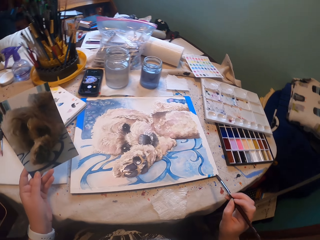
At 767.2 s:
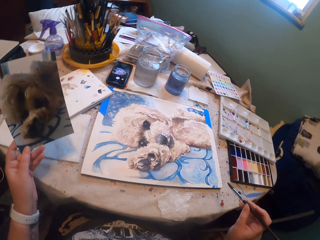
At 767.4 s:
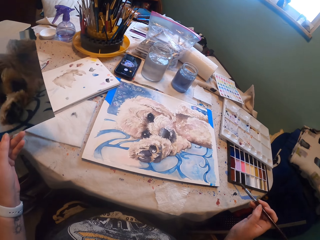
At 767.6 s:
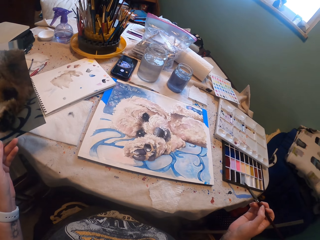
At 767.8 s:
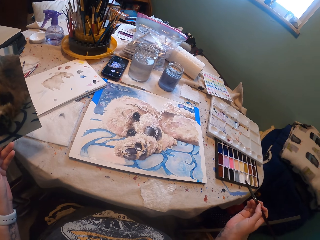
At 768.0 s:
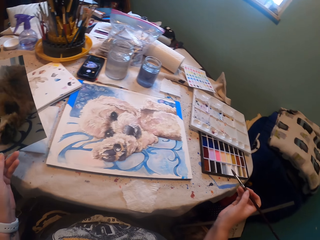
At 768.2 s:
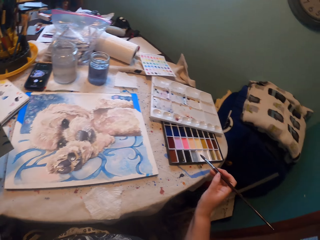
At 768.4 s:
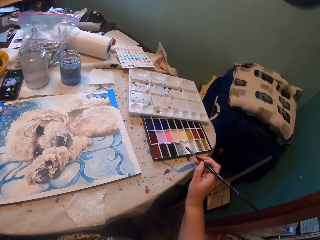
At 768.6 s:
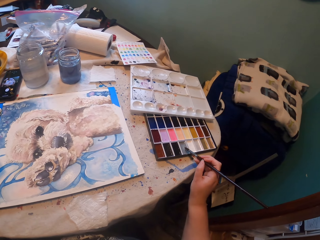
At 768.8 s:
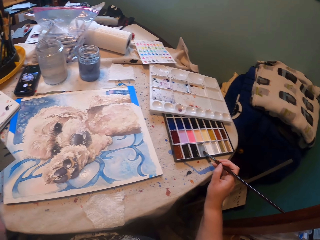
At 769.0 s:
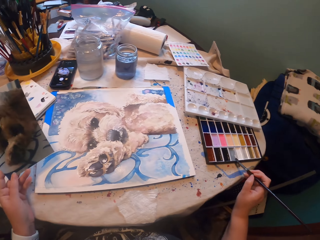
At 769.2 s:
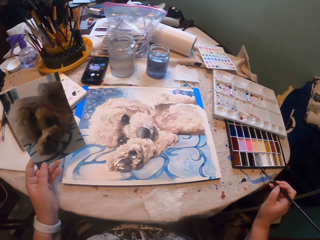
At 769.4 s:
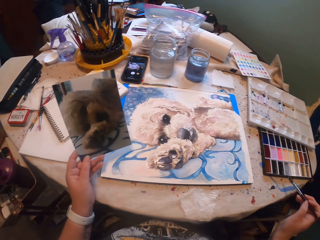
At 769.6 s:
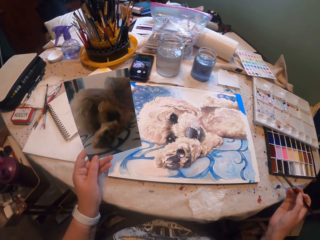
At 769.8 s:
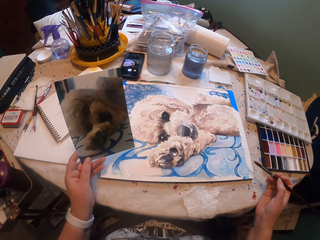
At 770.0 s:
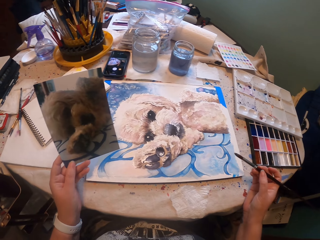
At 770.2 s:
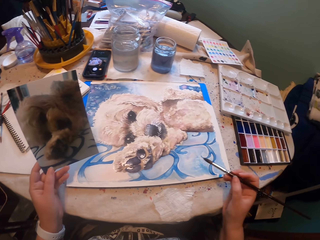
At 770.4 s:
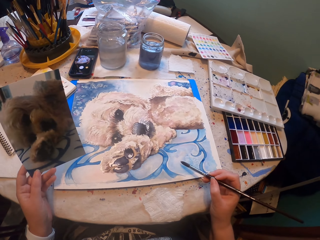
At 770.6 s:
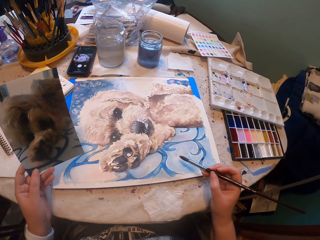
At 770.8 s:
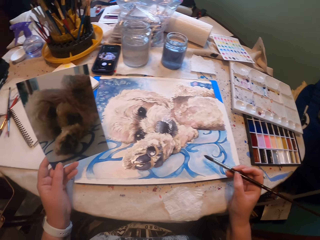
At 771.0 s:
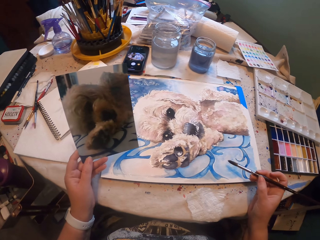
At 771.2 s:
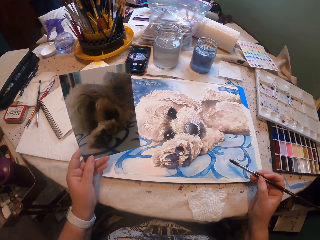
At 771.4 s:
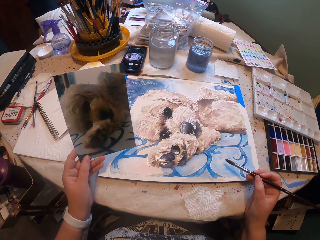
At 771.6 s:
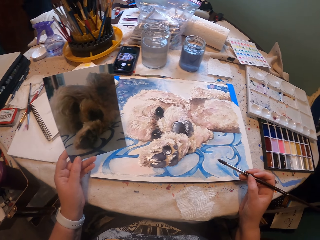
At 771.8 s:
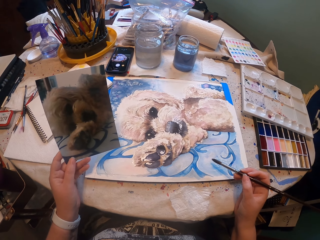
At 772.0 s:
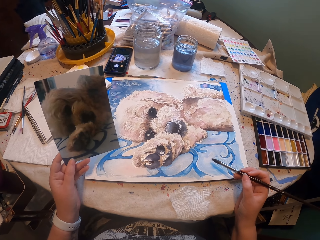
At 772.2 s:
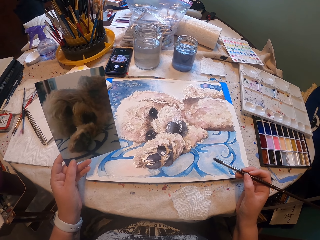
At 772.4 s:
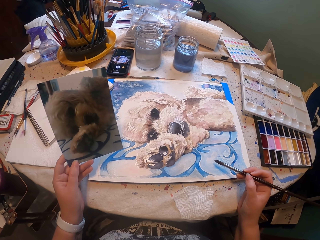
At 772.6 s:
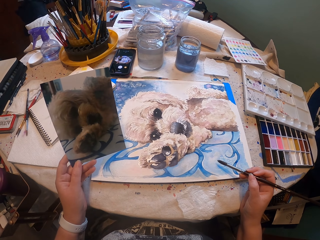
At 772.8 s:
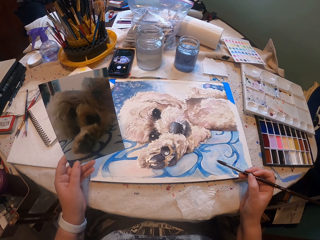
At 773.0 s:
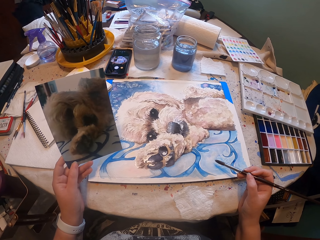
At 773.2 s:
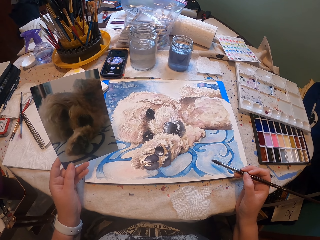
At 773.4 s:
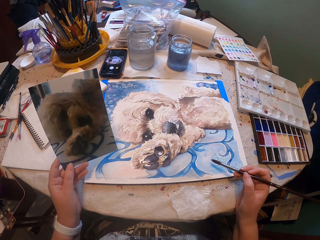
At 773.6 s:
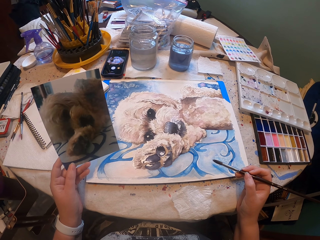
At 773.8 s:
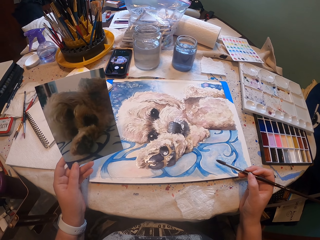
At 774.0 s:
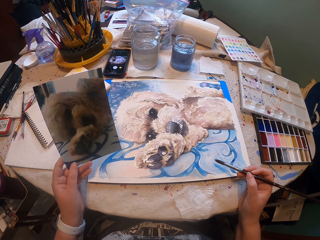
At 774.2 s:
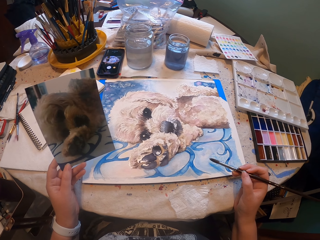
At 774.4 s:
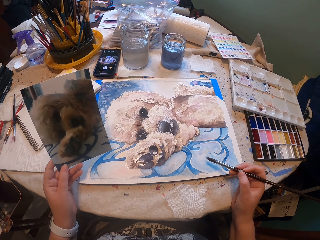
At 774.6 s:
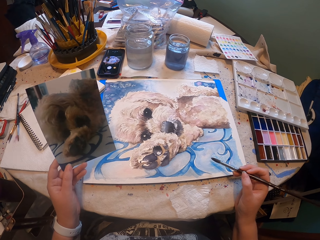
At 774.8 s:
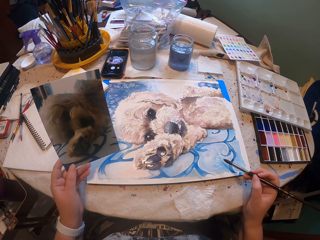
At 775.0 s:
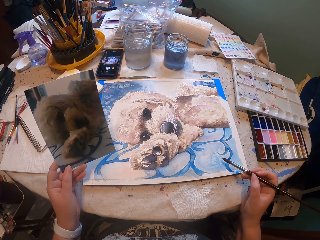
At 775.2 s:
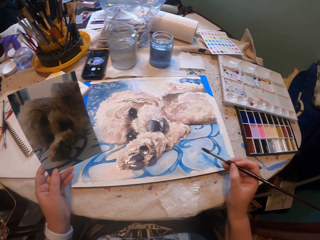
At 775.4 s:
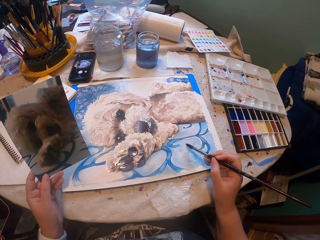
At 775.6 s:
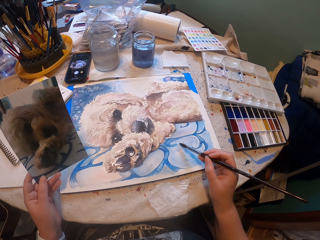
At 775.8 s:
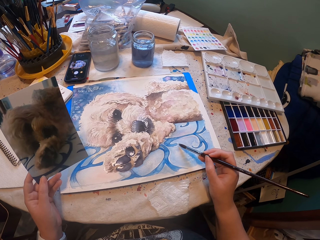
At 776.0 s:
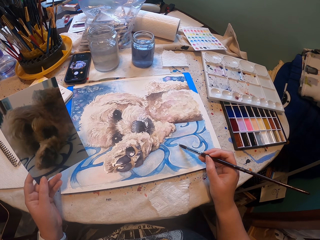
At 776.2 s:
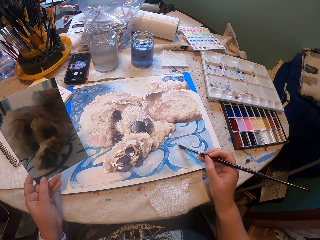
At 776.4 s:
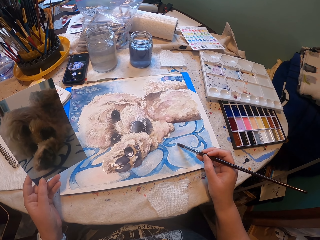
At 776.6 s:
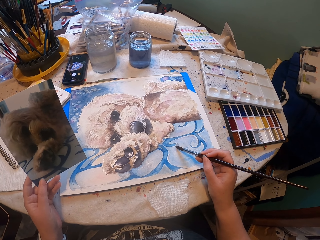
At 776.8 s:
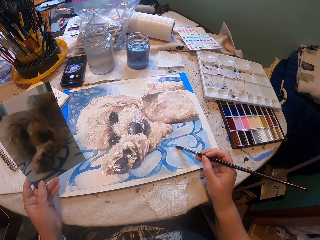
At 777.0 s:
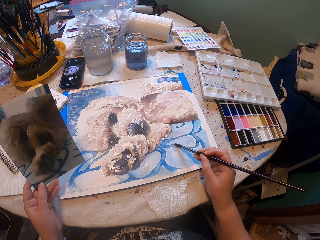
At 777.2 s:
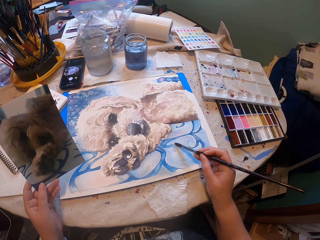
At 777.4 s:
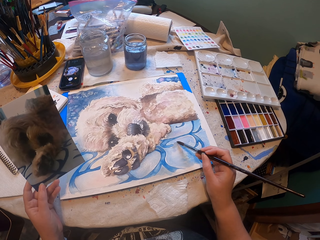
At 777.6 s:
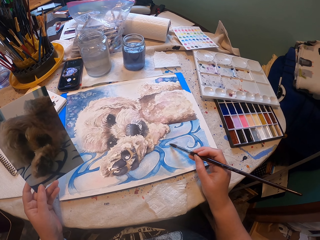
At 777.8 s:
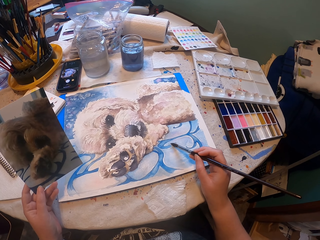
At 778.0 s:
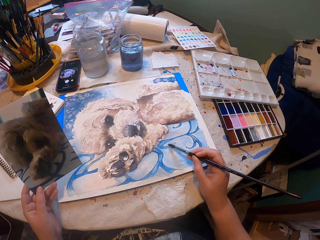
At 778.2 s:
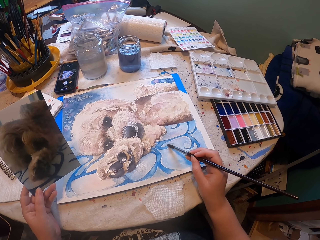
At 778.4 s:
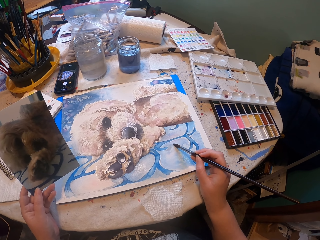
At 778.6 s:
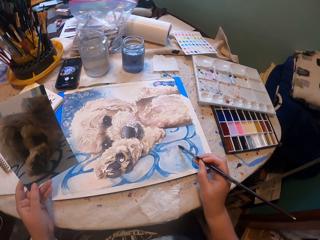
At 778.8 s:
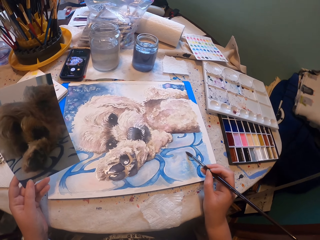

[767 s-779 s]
The camera wearer dips the brush to the grey shade. They paint a painting using a paintbrush.

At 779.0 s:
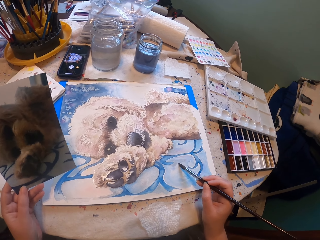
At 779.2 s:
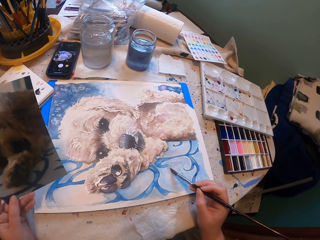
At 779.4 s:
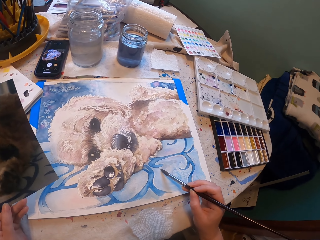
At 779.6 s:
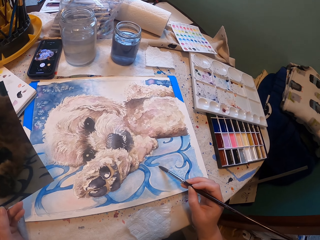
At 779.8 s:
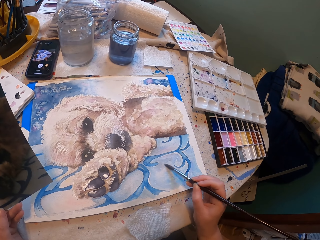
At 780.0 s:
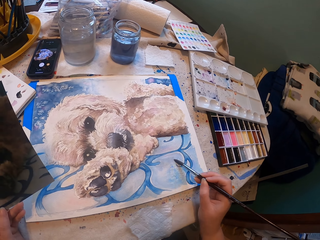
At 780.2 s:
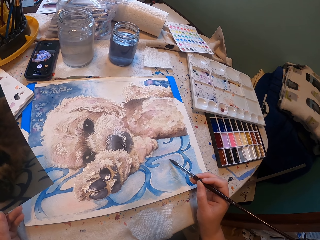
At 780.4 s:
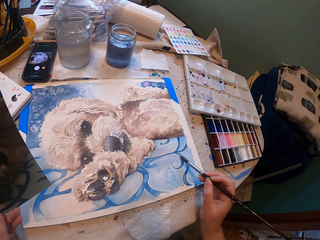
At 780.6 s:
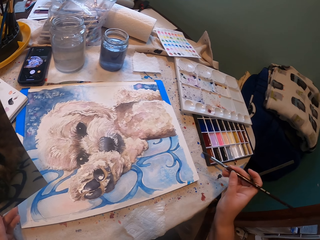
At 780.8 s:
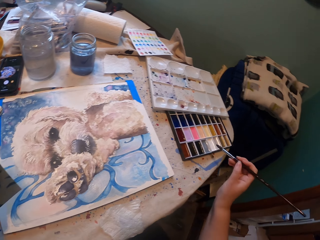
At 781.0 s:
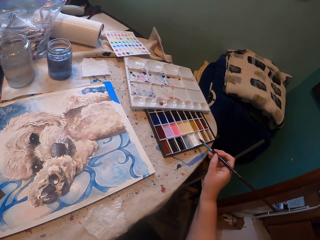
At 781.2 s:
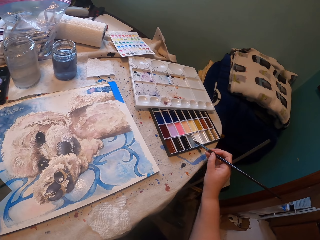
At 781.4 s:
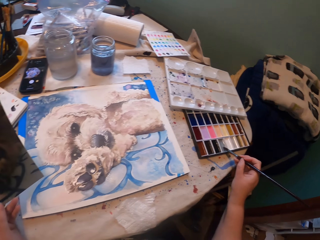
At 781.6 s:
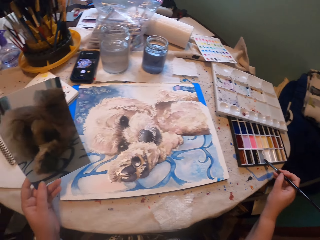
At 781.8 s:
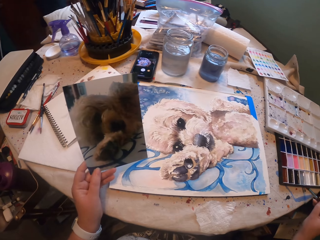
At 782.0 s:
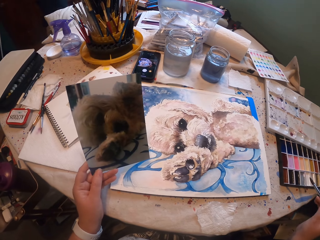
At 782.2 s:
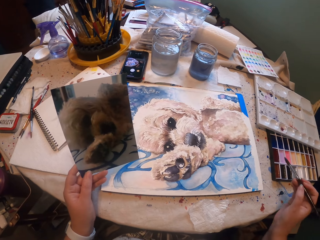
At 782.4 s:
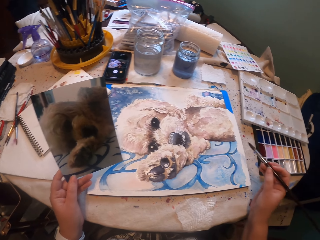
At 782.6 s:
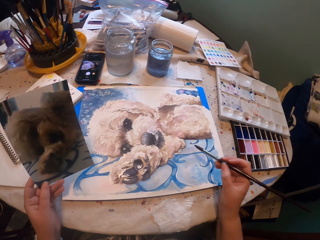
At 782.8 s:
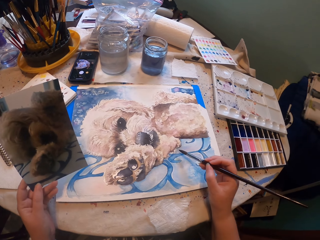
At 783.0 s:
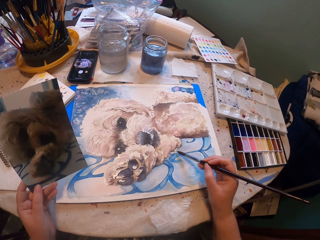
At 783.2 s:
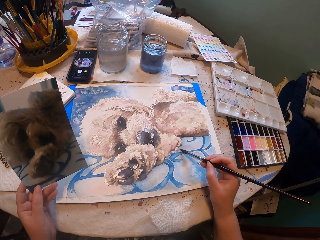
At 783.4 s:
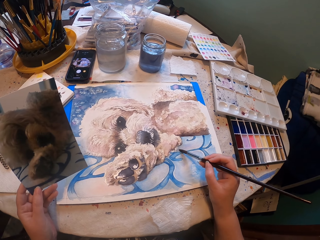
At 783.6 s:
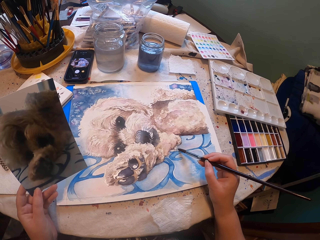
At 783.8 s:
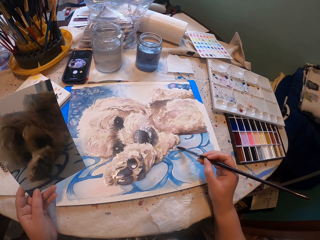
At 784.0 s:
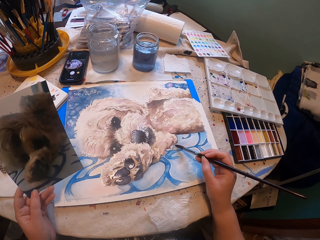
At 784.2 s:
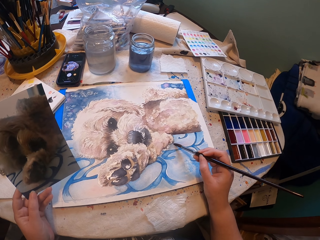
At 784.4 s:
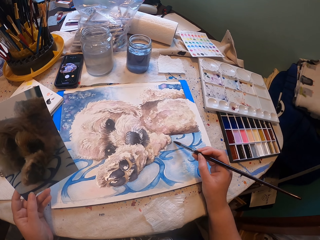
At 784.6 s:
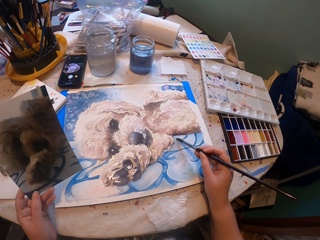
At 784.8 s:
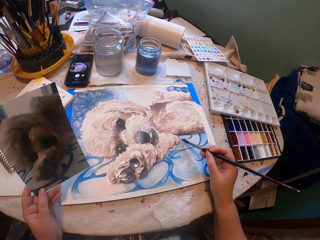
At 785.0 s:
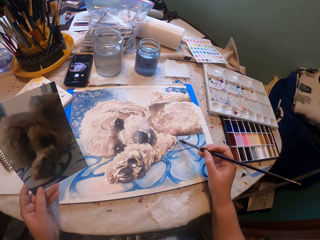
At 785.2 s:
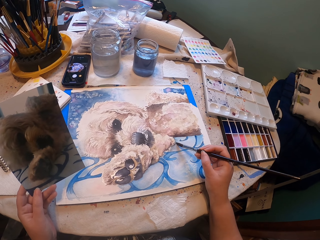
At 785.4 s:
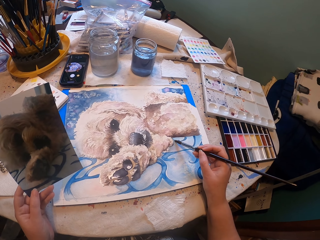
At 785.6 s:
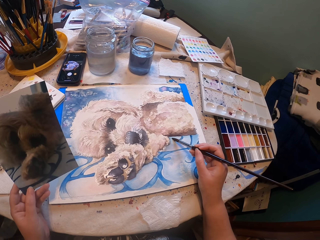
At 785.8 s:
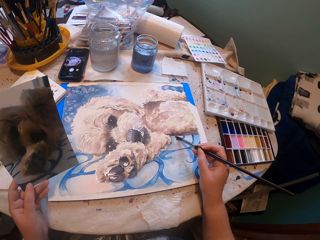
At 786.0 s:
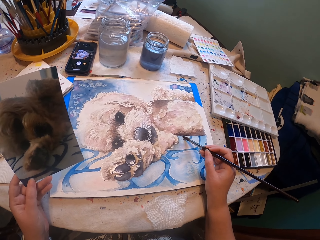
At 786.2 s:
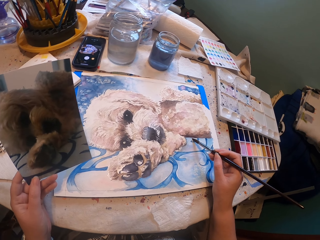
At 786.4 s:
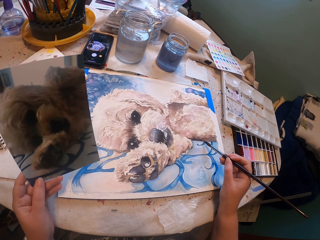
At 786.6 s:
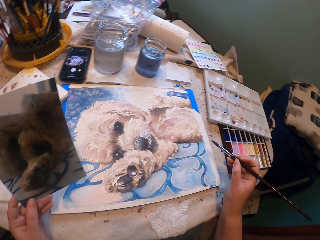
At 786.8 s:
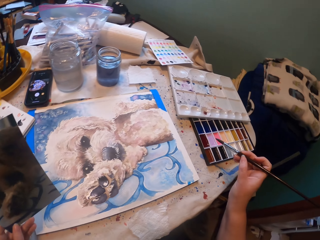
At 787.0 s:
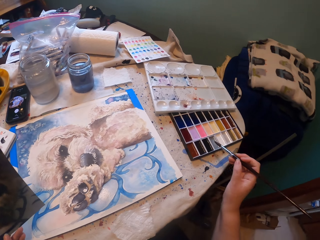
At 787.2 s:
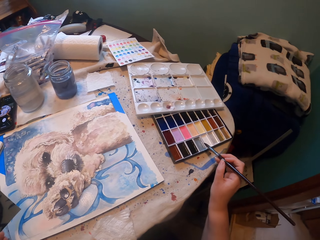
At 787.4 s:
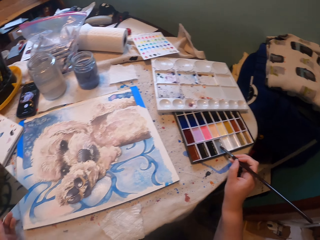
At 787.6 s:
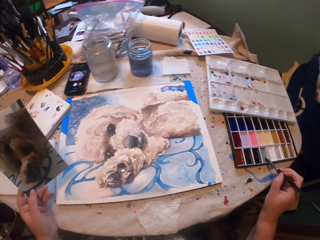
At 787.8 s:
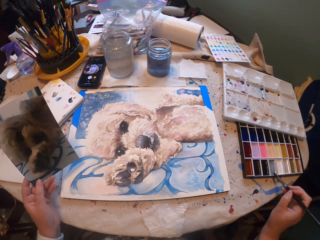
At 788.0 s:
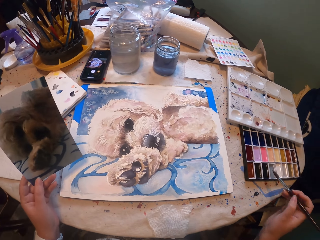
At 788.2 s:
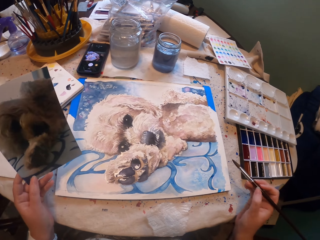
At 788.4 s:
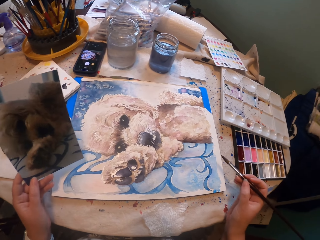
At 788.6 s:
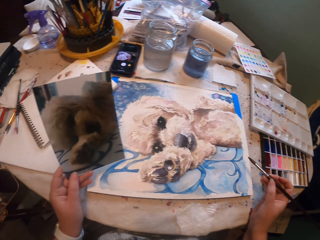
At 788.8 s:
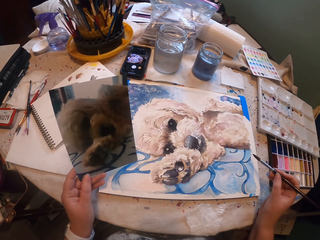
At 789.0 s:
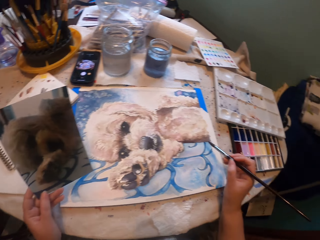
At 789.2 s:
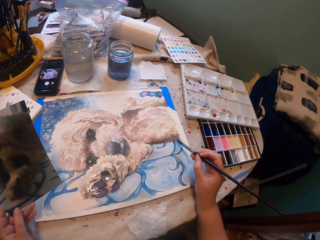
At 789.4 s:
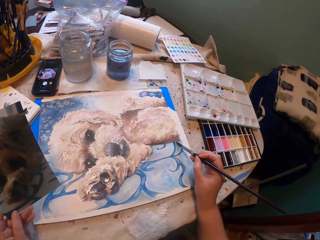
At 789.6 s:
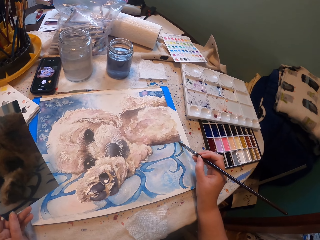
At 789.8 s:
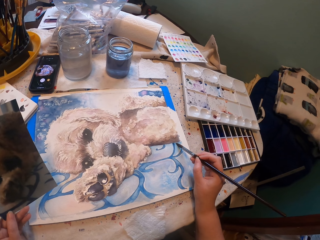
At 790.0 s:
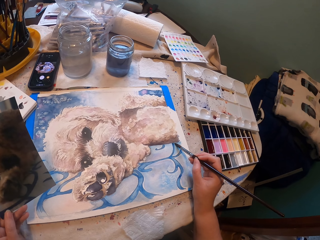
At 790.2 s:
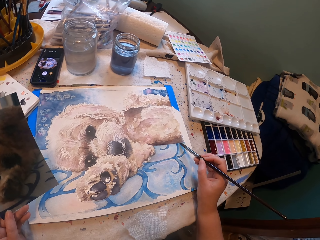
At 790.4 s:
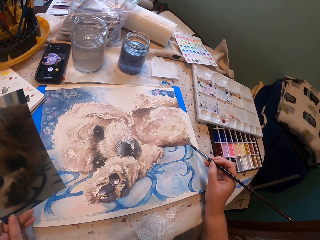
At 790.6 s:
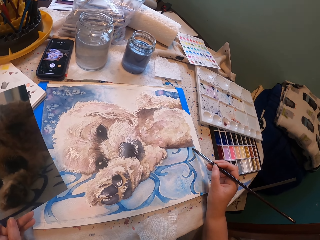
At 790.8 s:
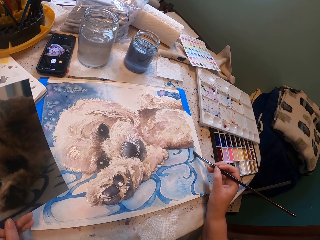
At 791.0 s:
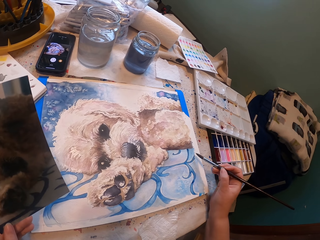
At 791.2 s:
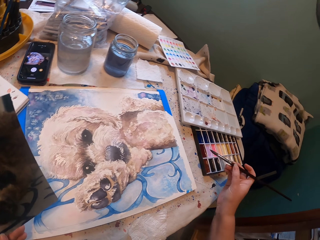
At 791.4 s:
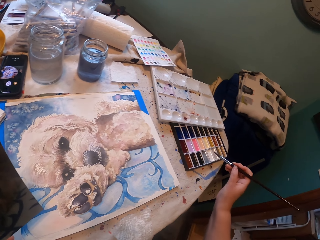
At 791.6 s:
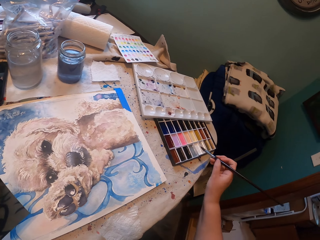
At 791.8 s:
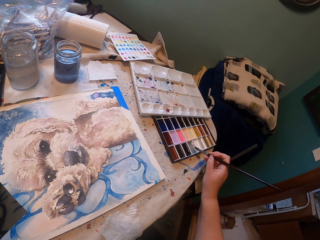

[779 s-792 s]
The camera wearer taps the grey shade with the brush. They paint the grey shade to the sketch. They put the brush into the grey shade. They paint a painting using a paintbrush.
